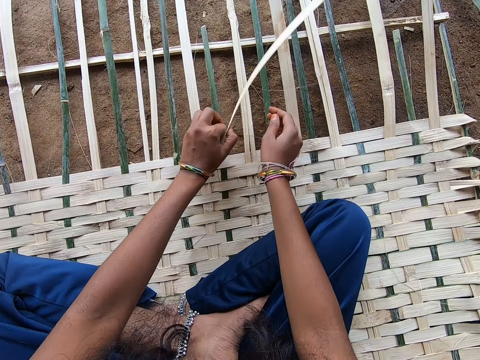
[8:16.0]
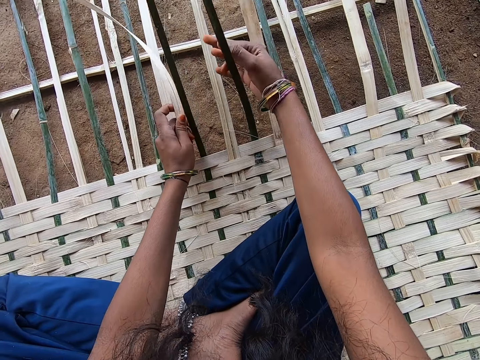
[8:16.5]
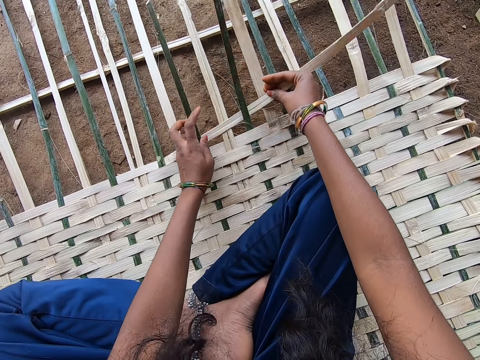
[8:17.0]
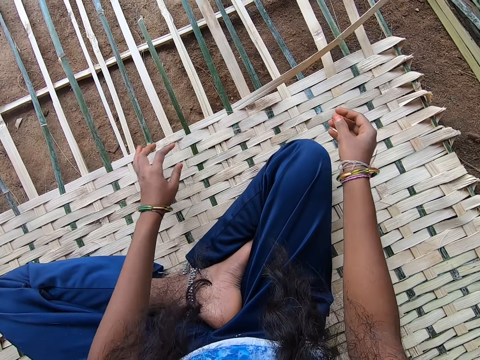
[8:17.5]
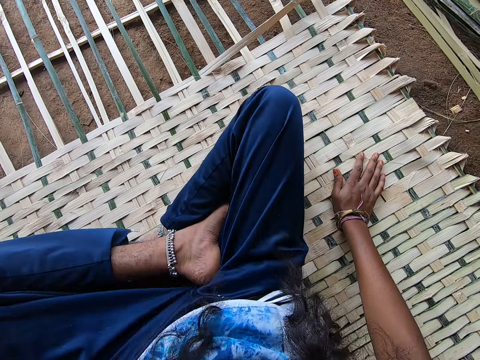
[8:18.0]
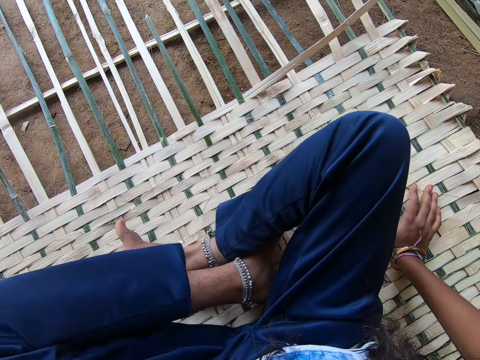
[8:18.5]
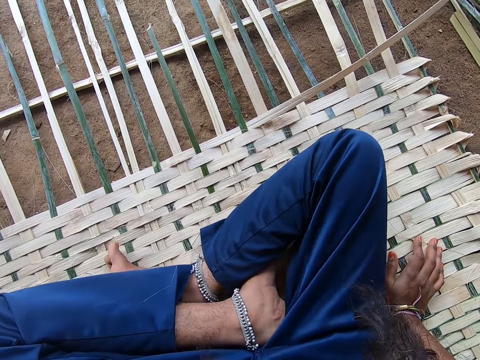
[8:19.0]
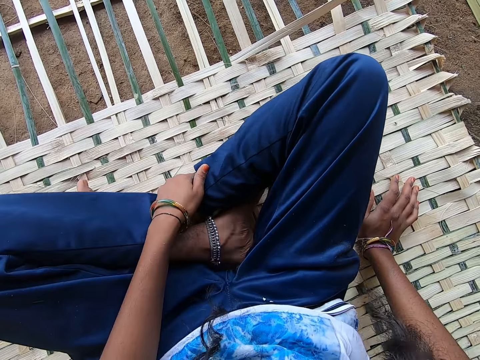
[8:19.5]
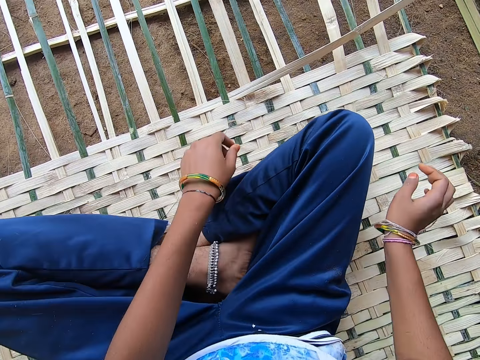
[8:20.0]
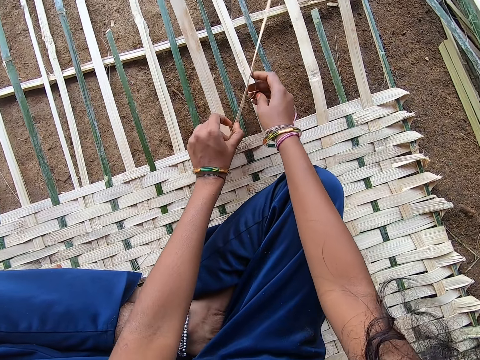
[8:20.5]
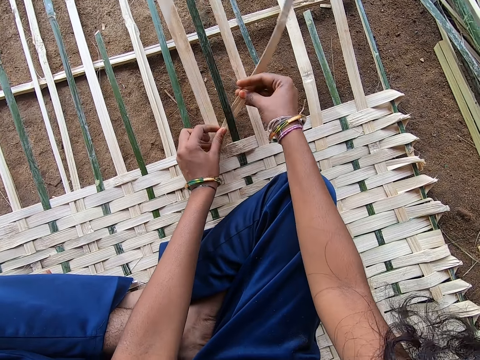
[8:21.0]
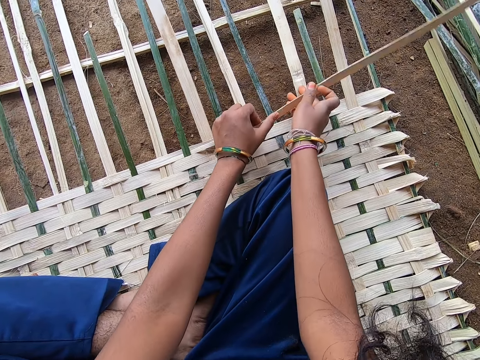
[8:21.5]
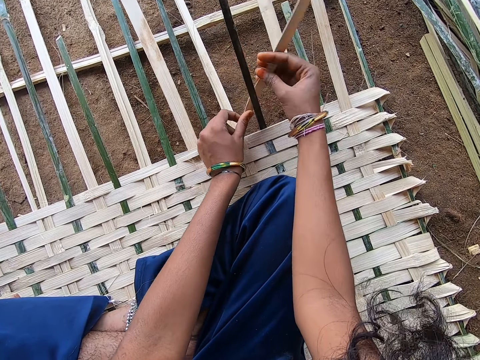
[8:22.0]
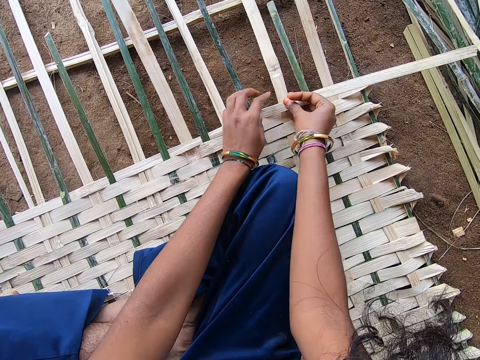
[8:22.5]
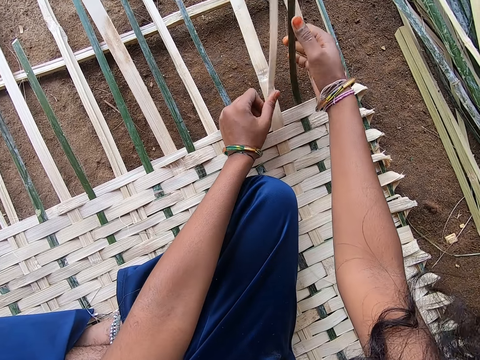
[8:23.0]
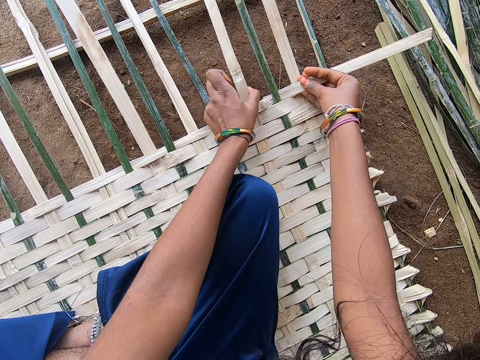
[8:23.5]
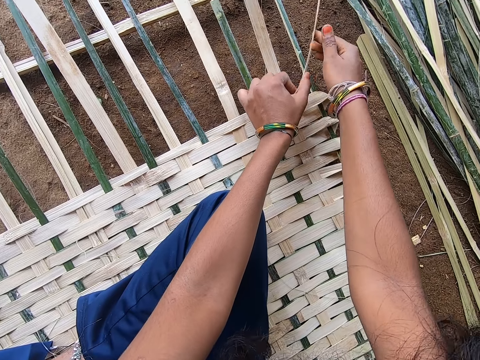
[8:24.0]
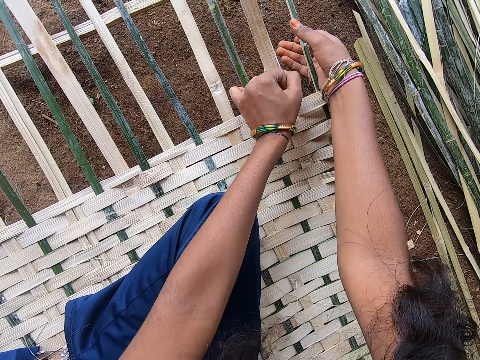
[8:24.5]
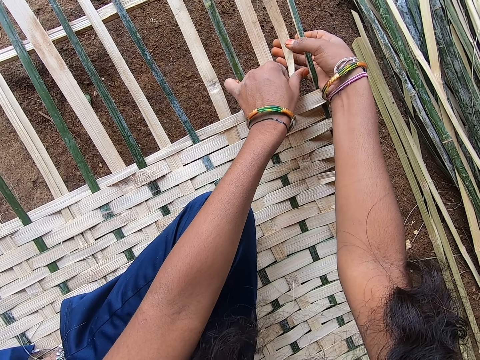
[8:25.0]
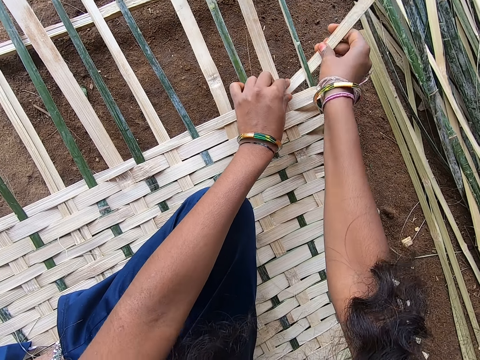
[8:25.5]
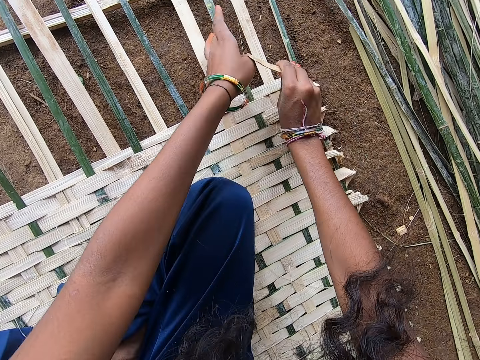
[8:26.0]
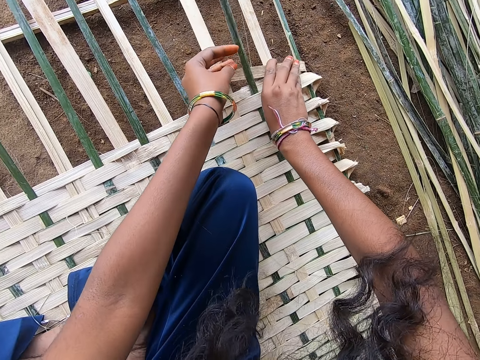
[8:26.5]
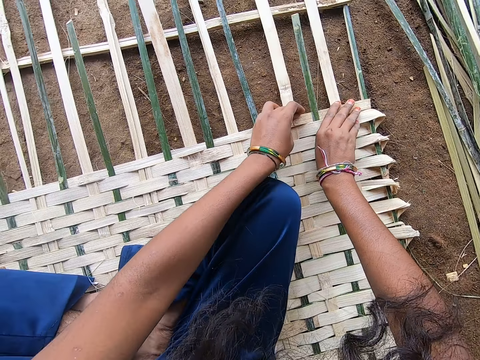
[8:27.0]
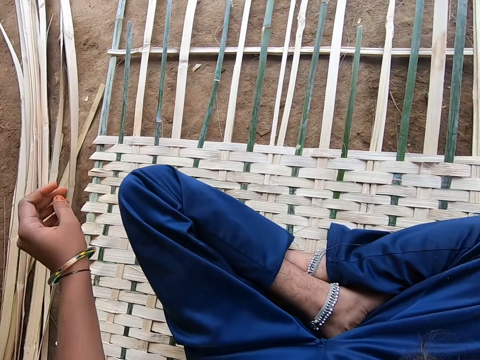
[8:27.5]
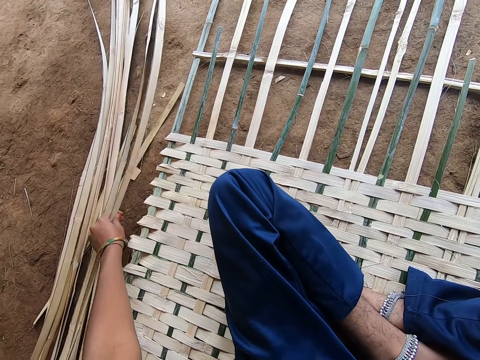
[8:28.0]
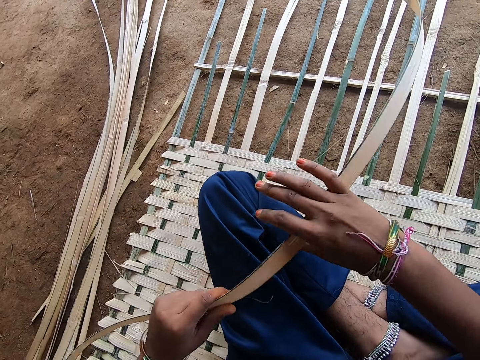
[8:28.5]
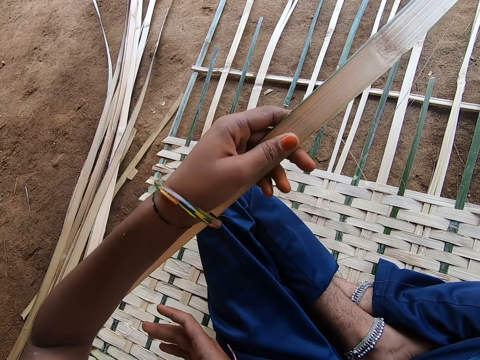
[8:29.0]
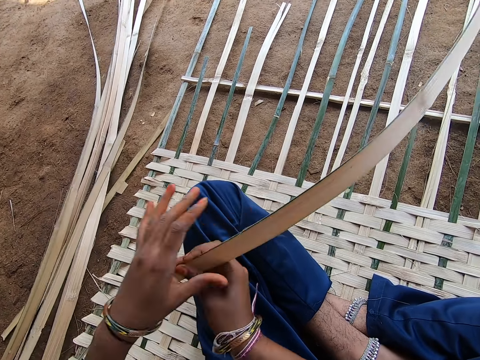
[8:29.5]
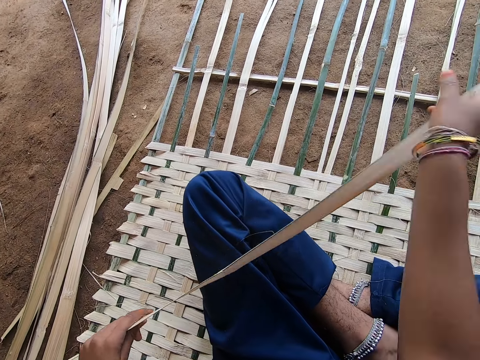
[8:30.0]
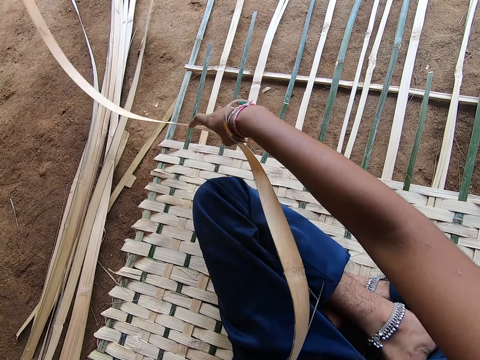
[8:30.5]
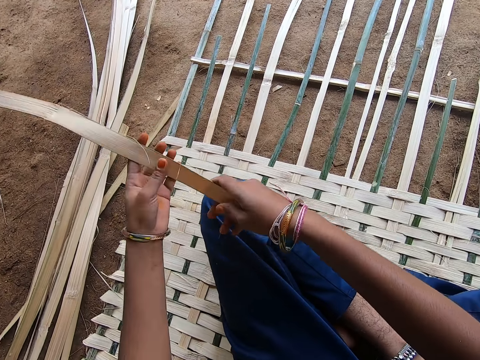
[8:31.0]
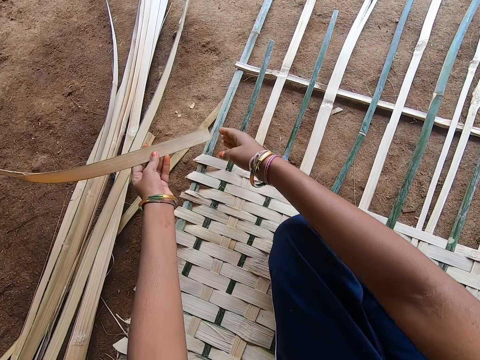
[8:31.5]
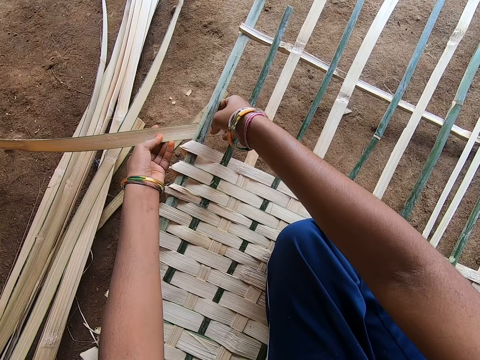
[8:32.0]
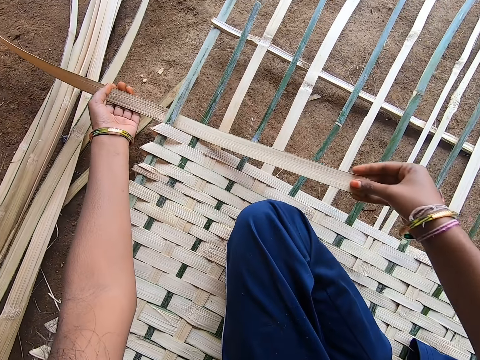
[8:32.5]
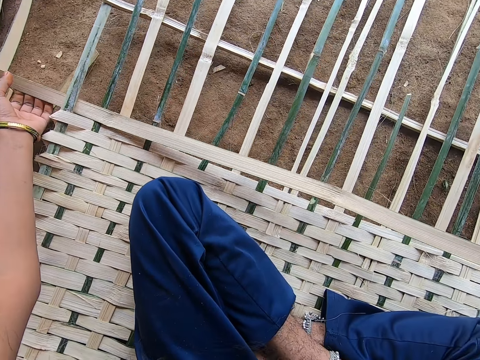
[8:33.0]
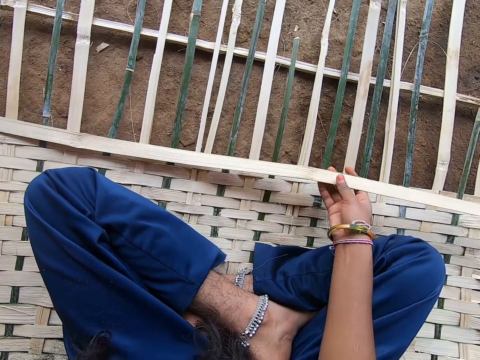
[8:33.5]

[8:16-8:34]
The camera wearer adjusts the hands. They adjust legs on the mat. They weave a mat with a reed. They adjust the hand, turn to the side, and pick a reed strand or fibre on the cluster. They adjust the fibre. They weave the mat with the reed. They adjust the reed strand.

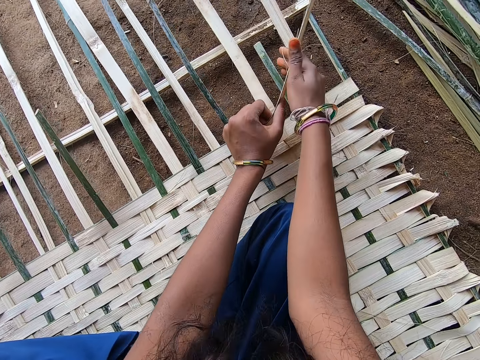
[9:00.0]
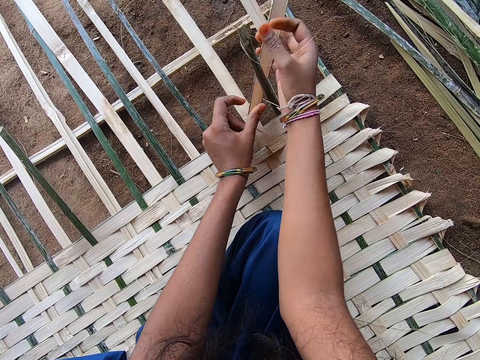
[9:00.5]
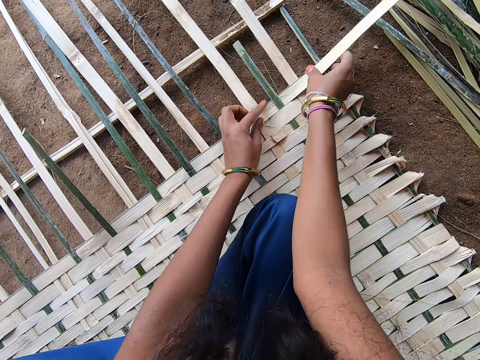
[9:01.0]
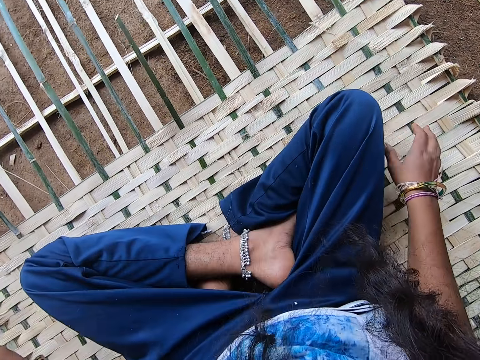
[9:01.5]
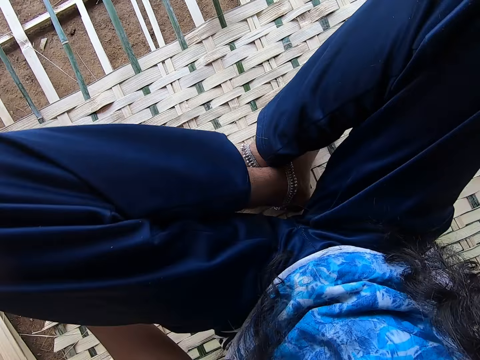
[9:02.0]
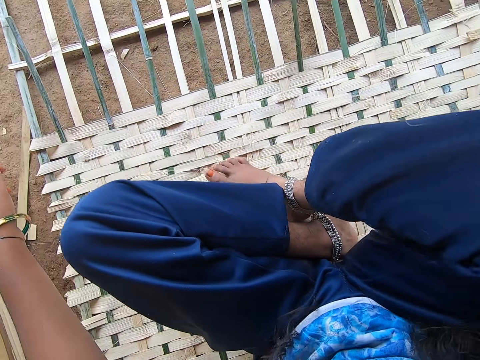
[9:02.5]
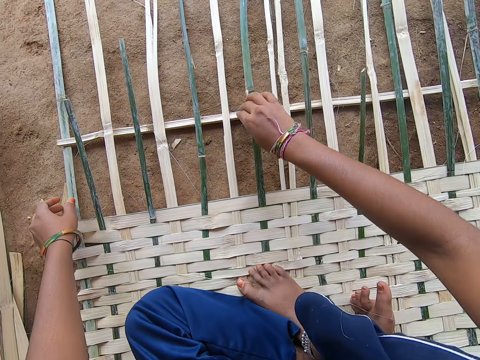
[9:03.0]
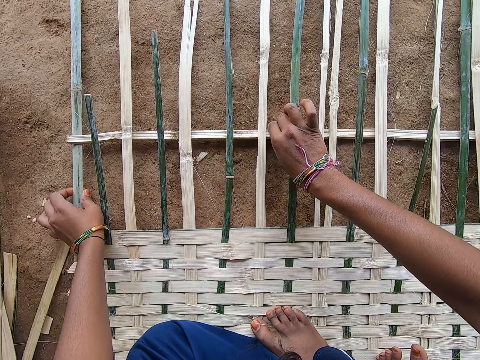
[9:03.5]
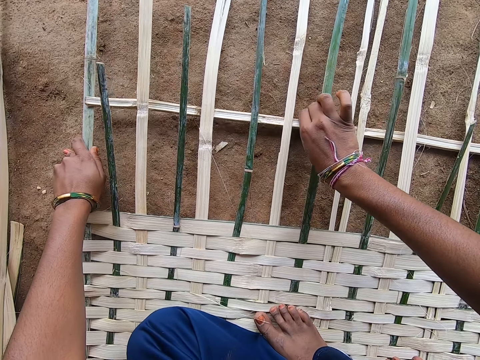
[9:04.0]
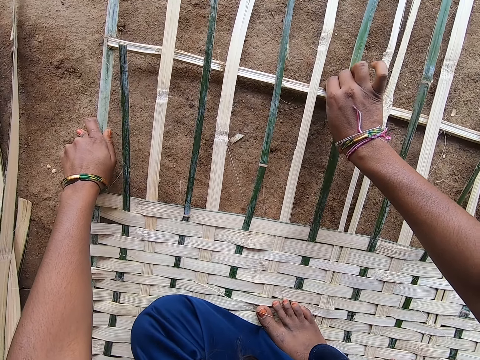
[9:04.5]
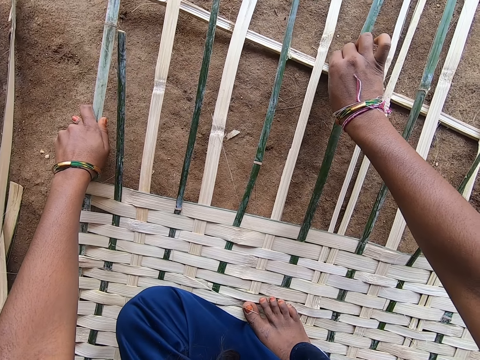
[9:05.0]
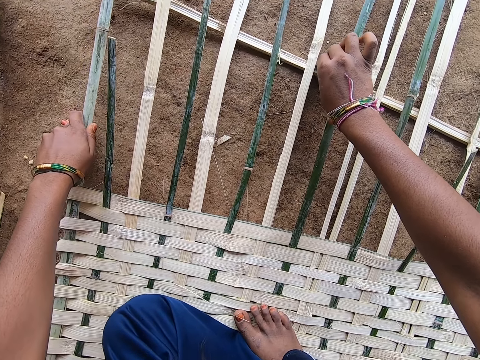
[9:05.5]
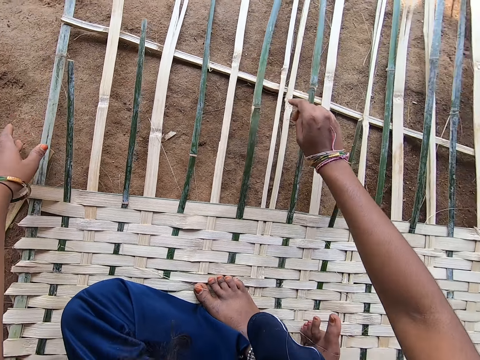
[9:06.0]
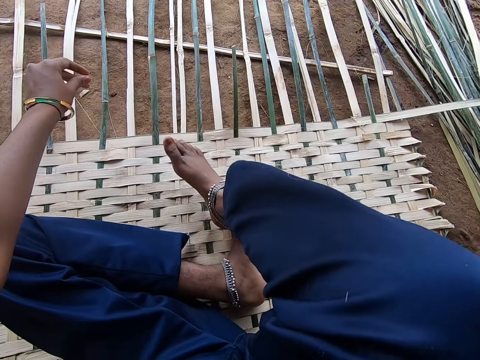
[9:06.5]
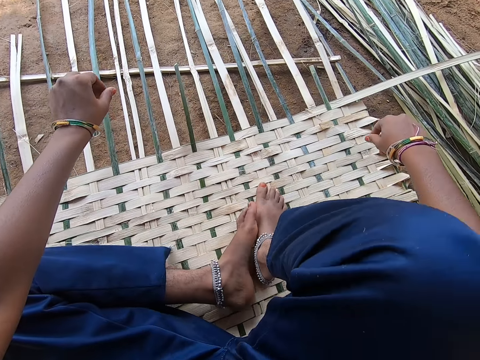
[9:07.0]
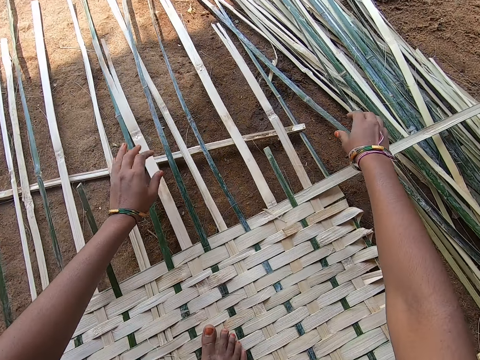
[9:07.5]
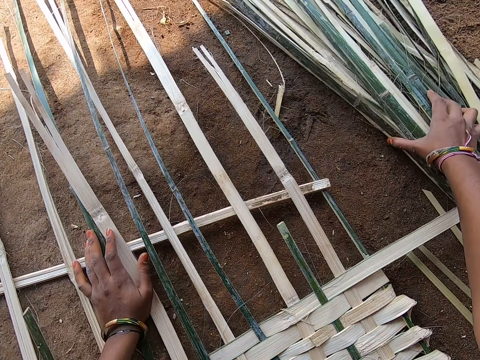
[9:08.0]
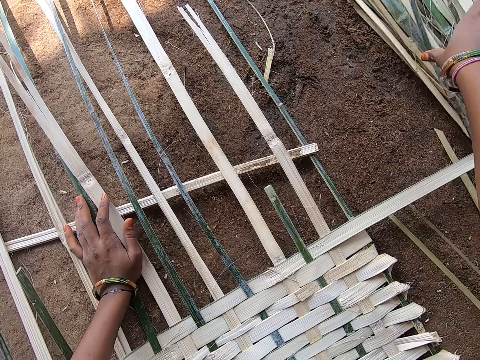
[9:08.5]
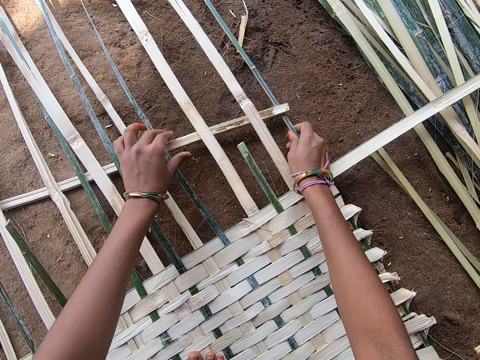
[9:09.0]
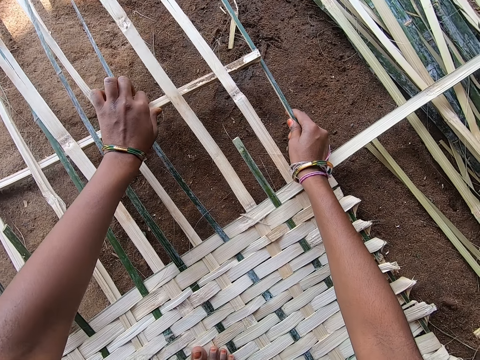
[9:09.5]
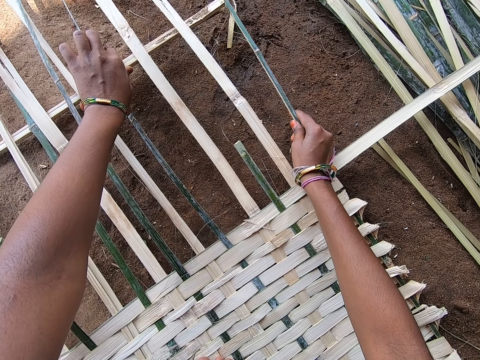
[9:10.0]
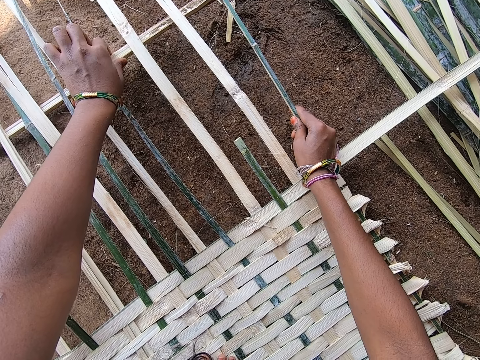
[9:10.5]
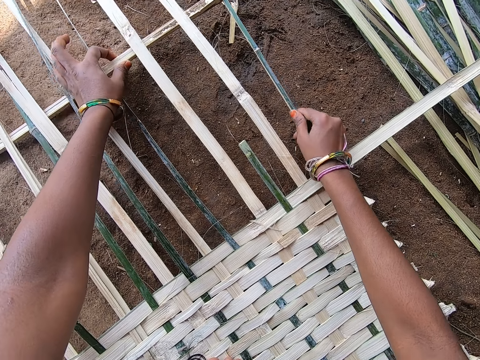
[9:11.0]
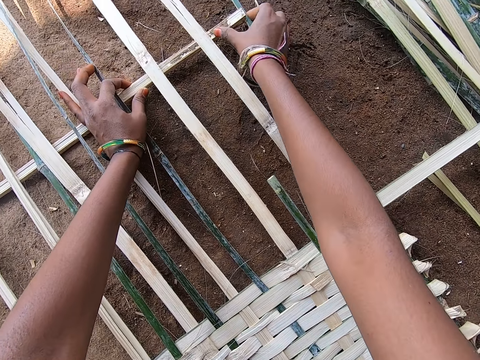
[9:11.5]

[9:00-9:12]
The camera wearer adjusts hands on the mat. They adjust themselves. They adjust legs on the mat. They adjust reeds on the floor. They adjust the piece of wood. They adjust the hands. They turn to the side. They adjust the reeds on the floor. They adjust the piece of wood.
